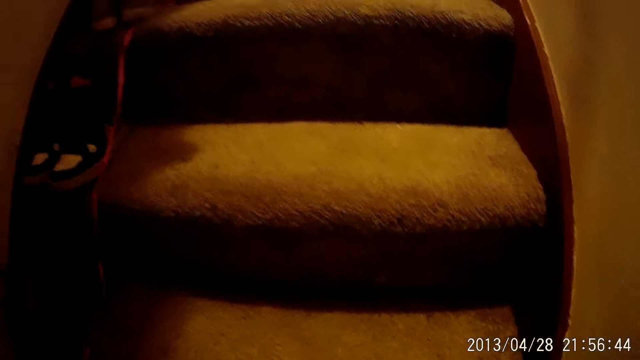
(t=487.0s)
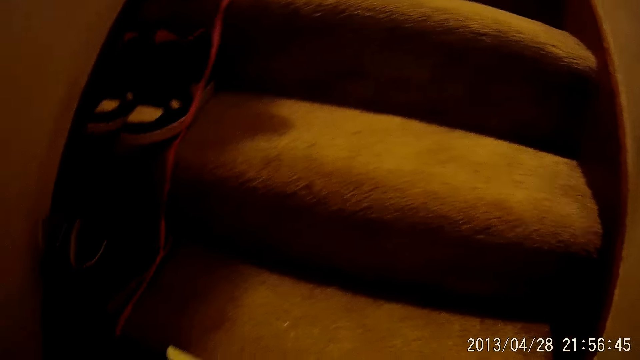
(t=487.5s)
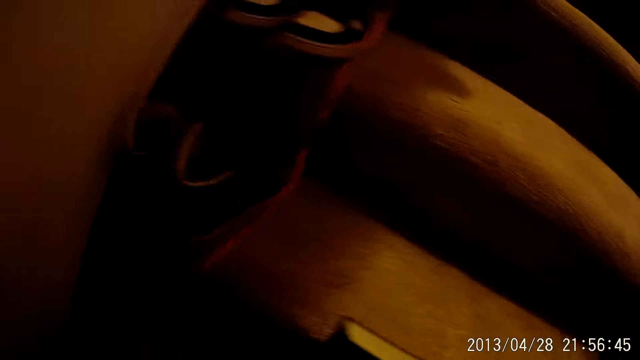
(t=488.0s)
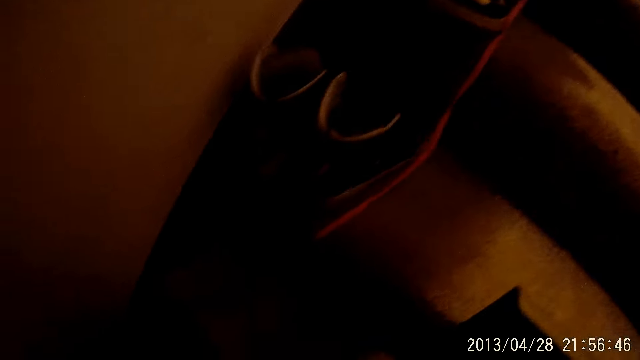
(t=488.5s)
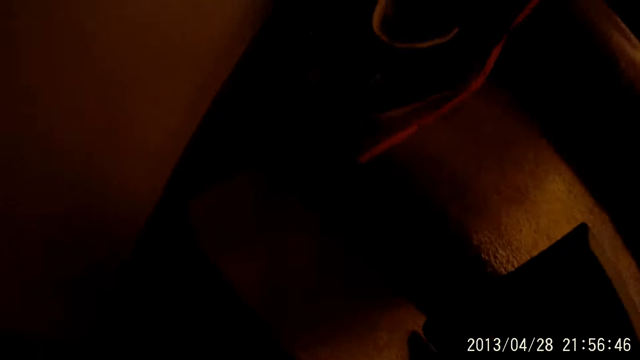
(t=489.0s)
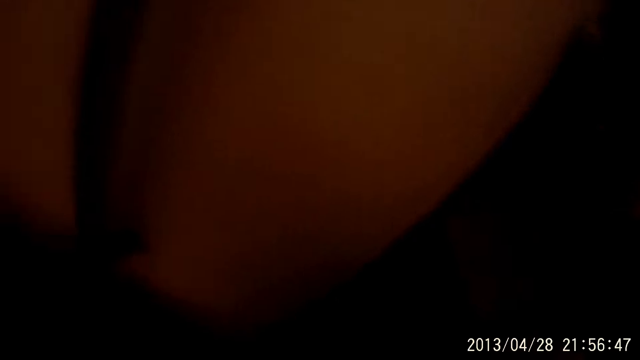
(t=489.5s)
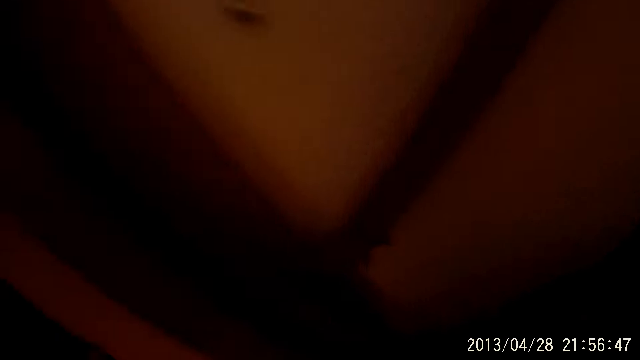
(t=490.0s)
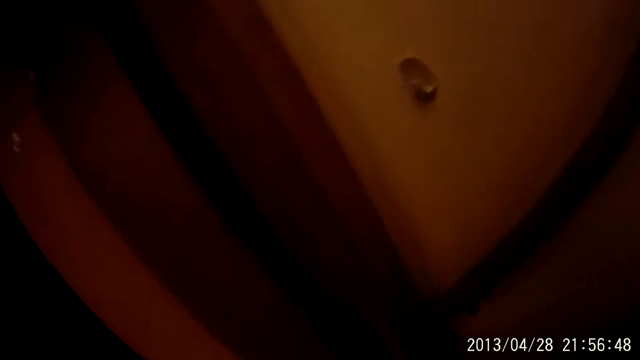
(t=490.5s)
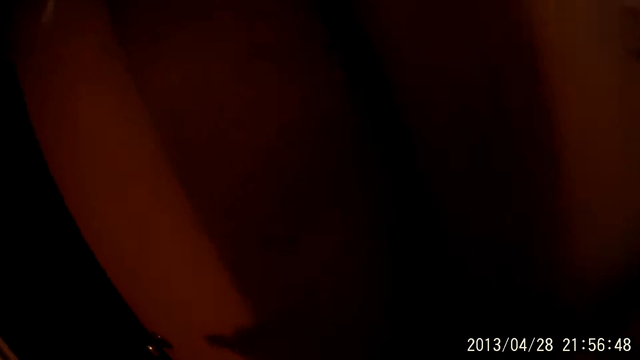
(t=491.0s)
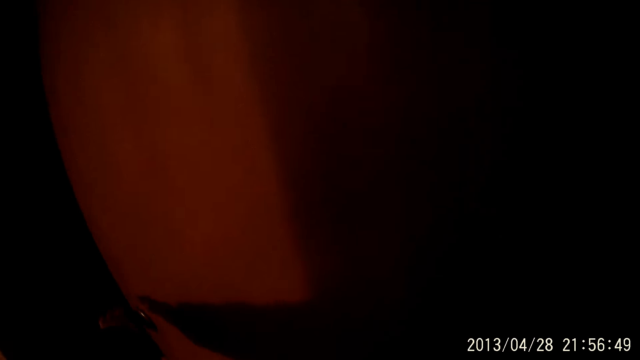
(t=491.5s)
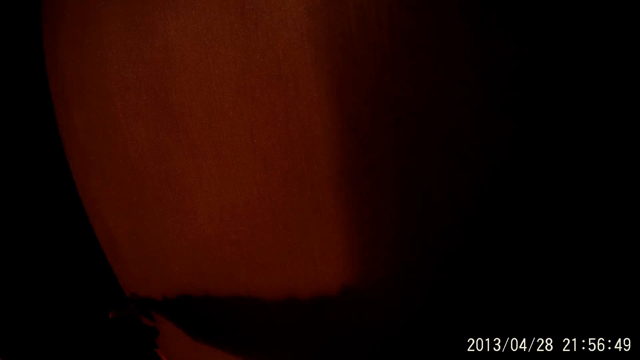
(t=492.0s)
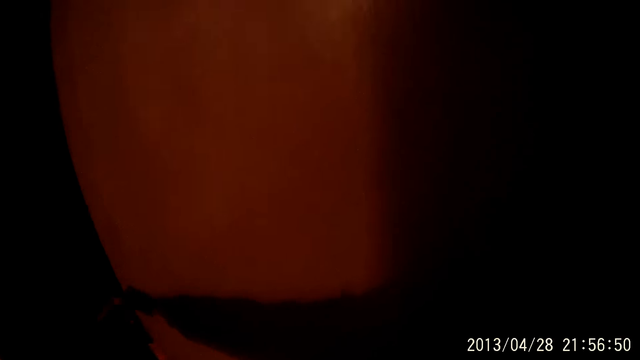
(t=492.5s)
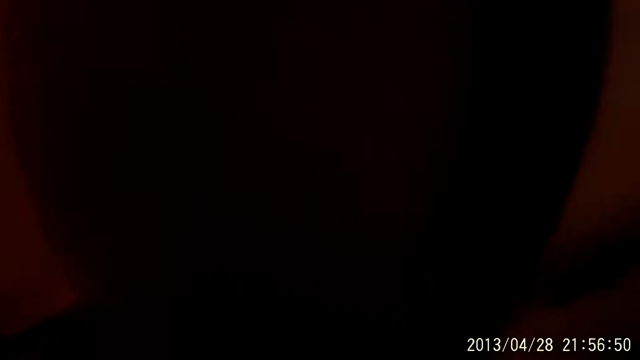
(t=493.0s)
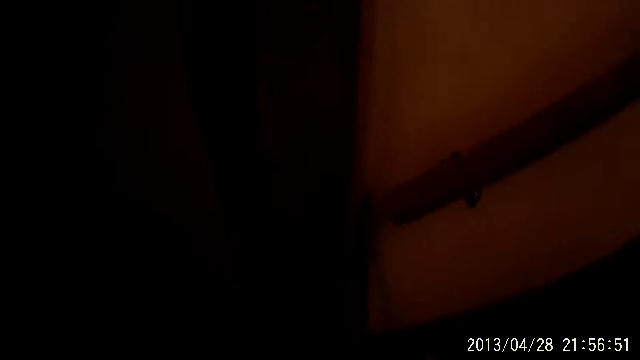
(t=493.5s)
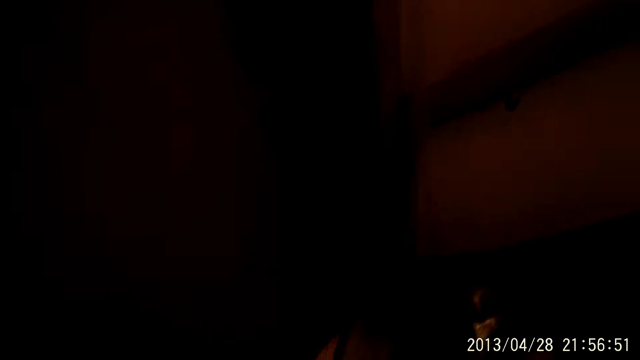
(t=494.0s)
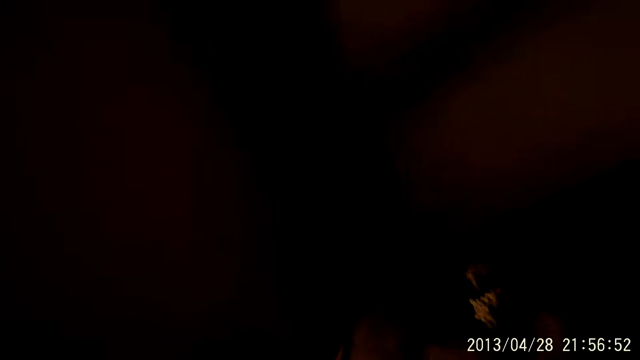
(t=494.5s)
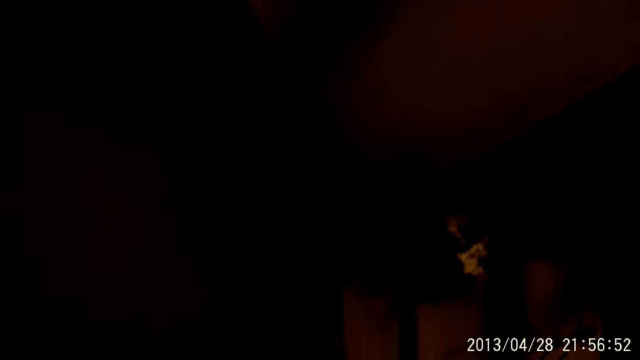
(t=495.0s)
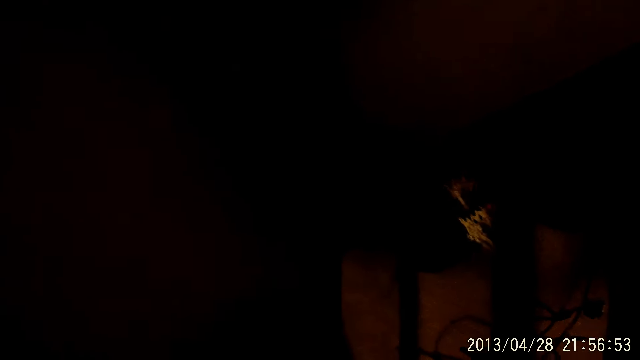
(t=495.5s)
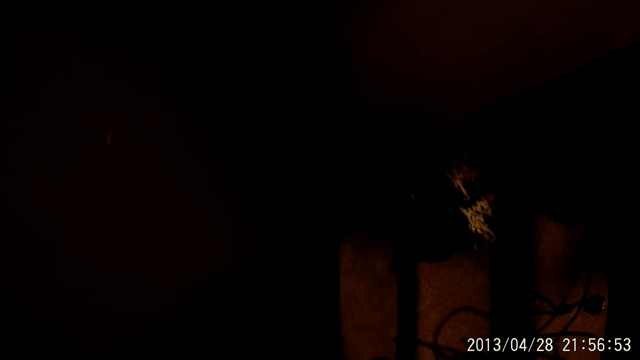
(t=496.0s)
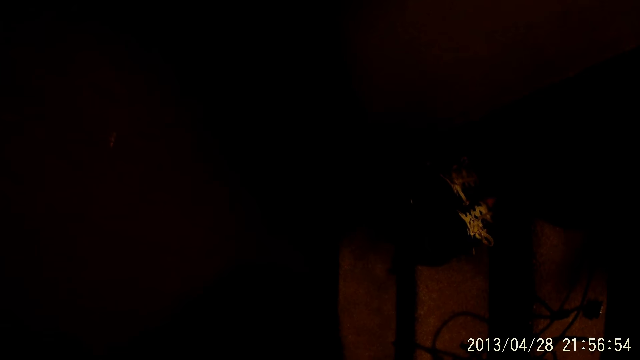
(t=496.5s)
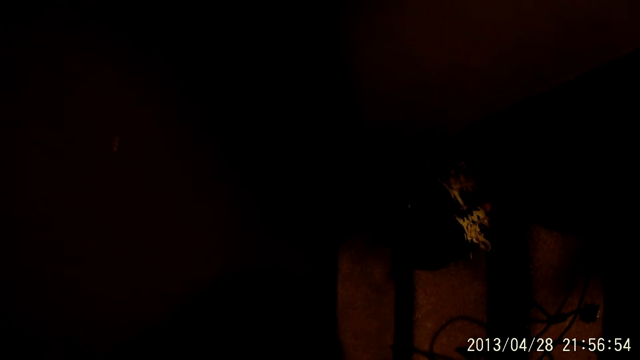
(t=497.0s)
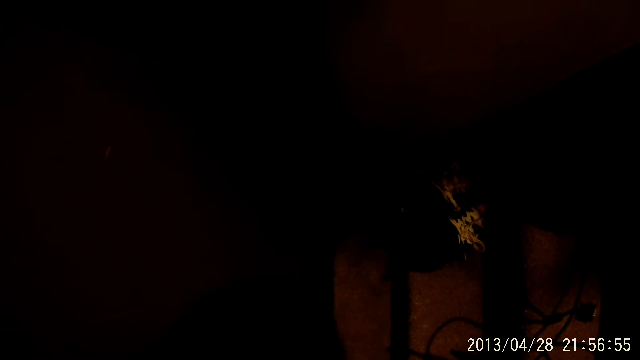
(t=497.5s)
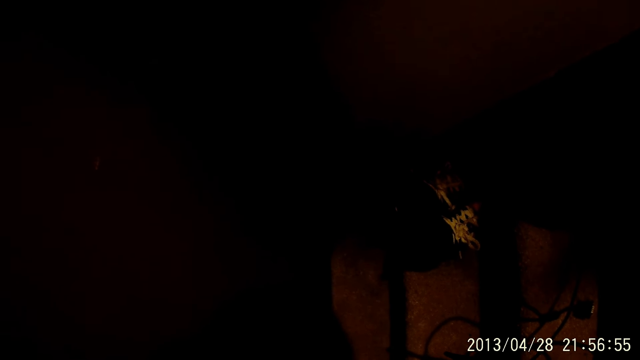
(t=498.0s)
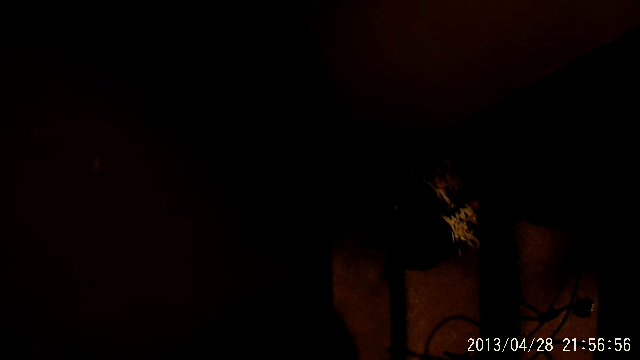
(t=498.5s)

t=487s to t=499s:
The camera wearer walks back.

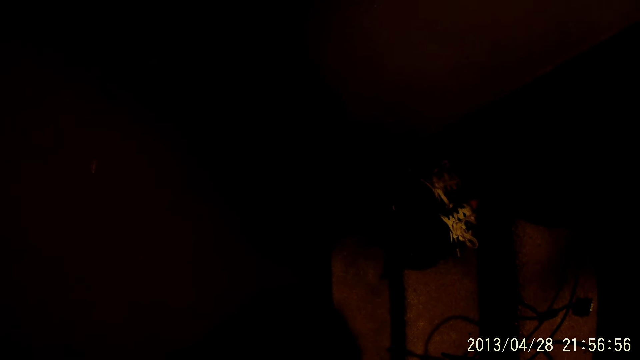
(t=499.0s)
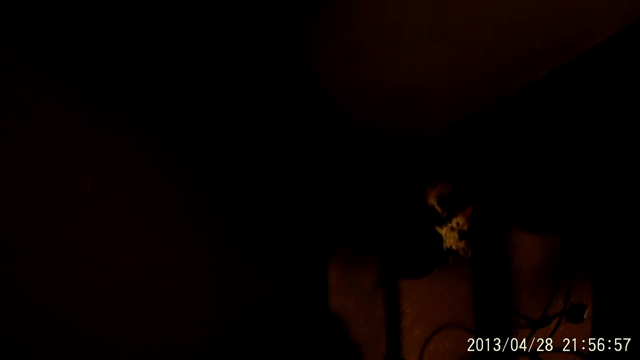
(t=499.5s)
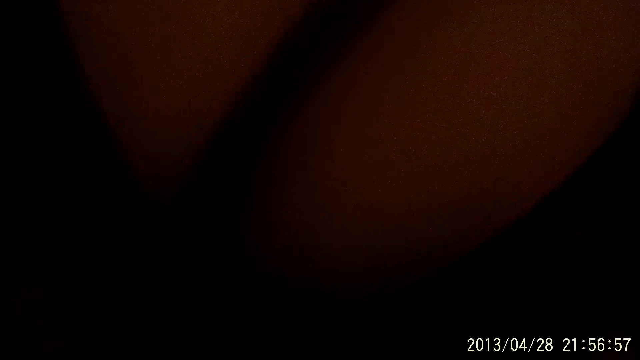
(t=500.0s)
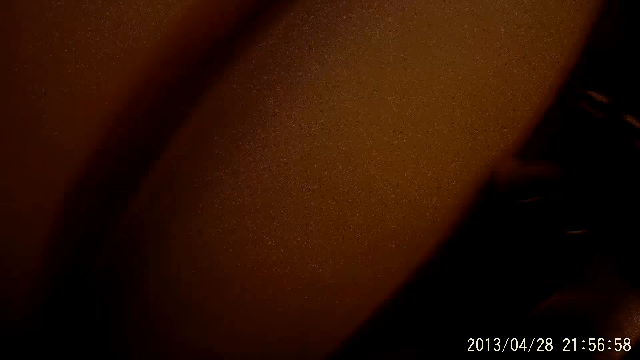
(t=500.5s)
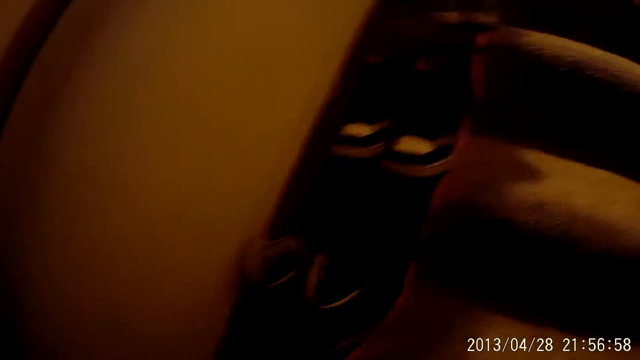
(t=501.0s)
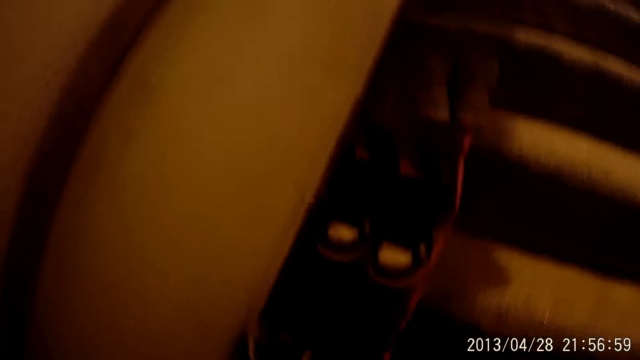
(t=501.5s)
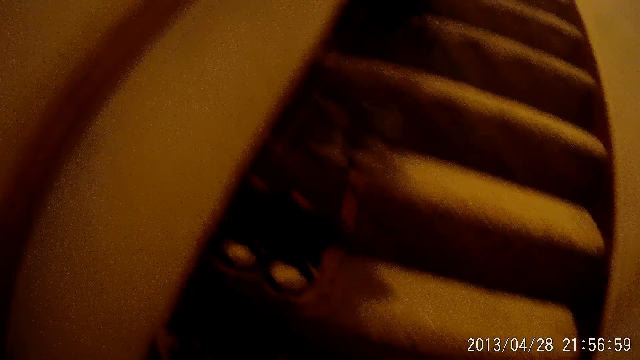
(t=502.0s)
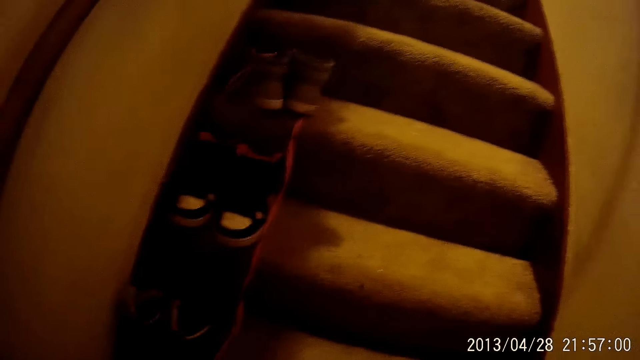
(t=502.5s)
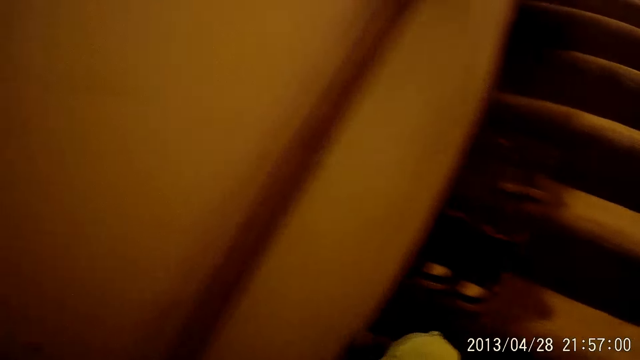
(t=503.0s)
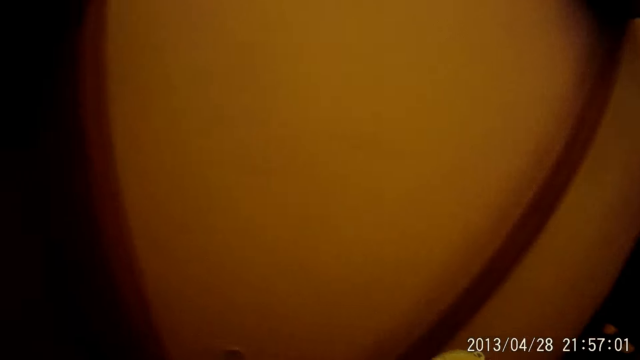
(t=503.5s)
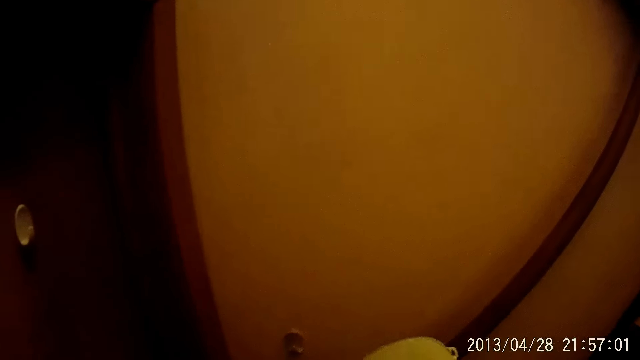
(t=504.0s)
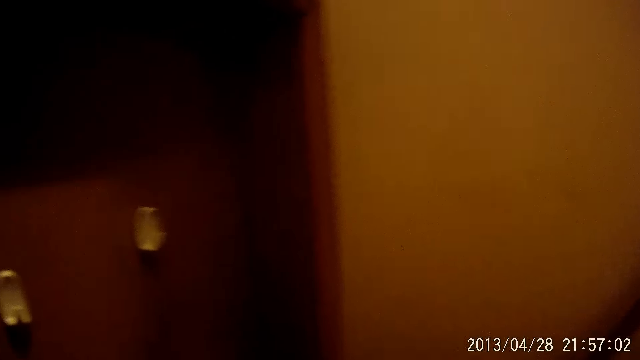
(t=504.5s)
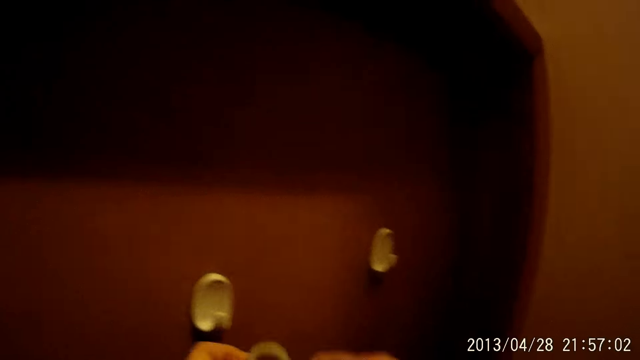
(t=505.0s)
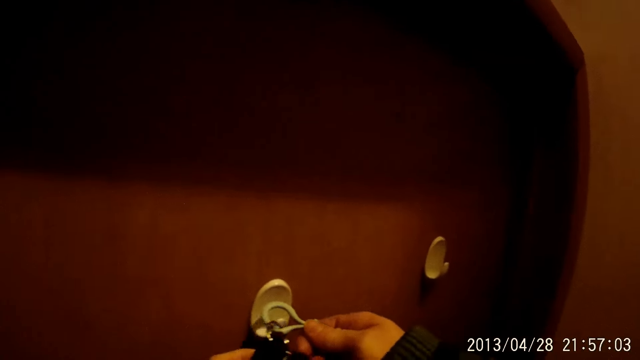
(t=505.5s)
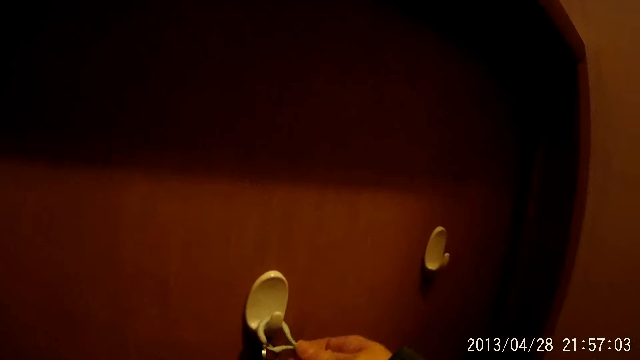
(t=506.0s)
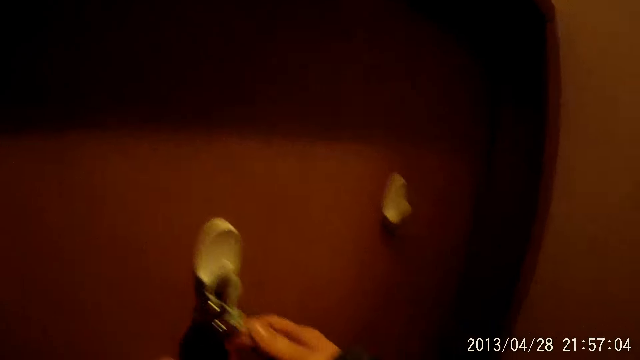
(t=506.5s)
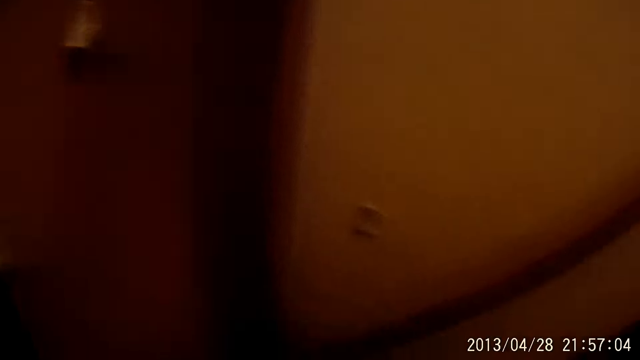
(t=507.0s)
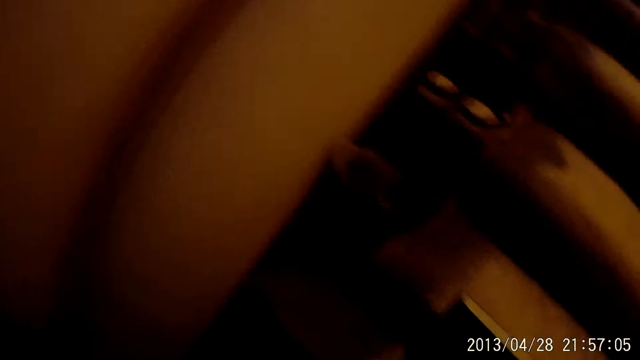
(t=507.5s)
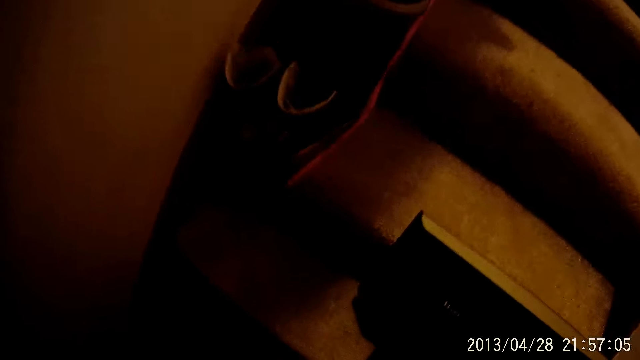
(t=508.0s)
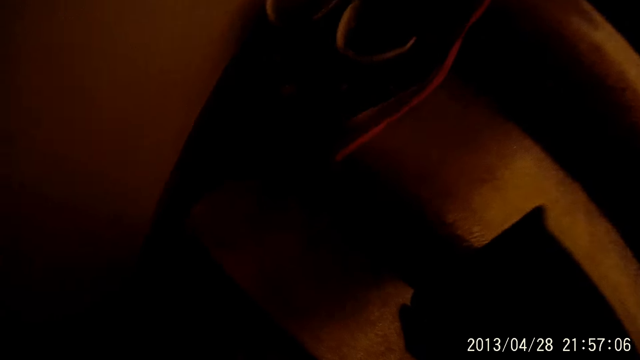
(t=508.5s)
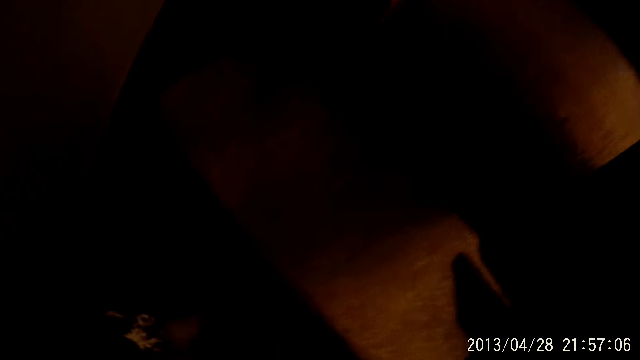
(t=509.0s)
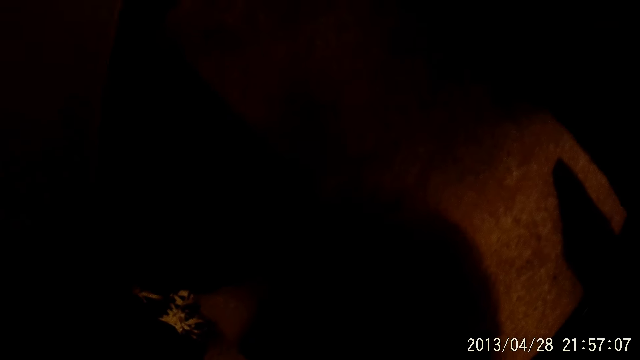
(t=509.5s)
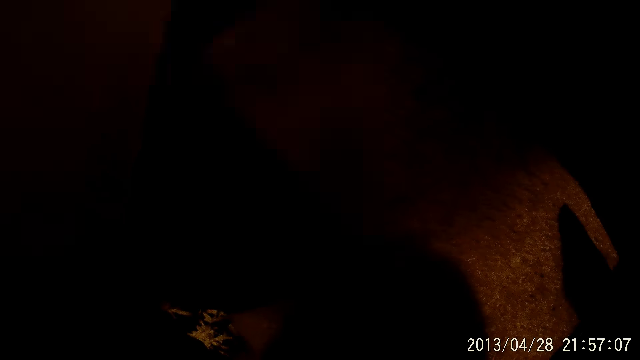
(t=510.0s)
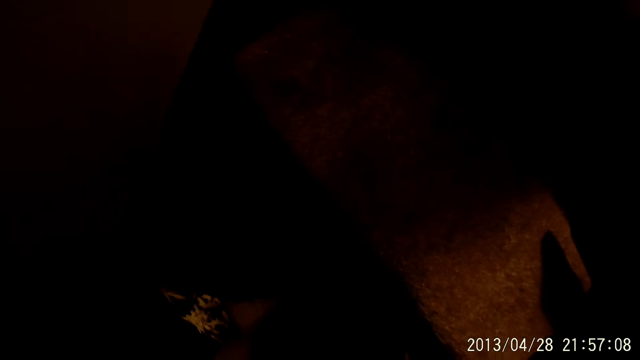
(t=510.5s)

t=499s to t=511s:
The camera wearer hangs car keys on the holder.
